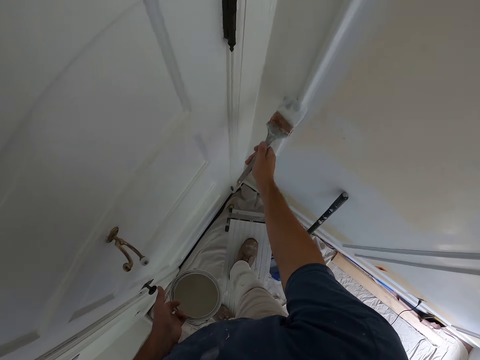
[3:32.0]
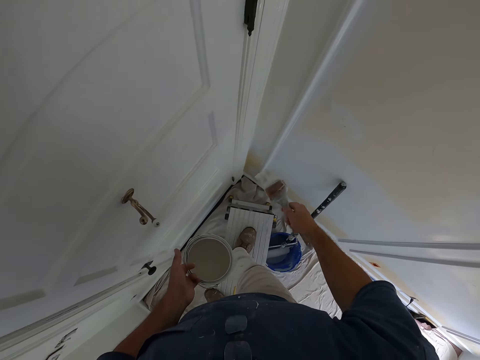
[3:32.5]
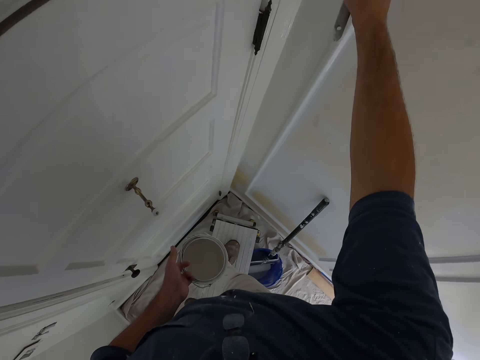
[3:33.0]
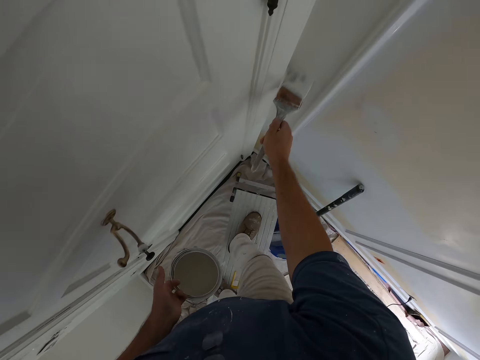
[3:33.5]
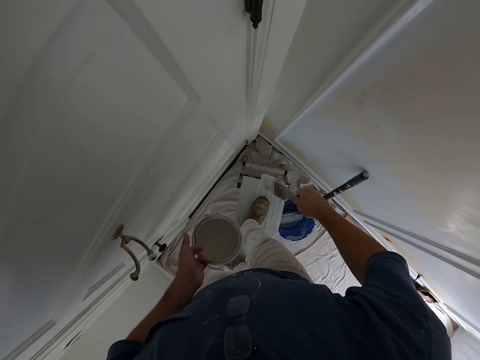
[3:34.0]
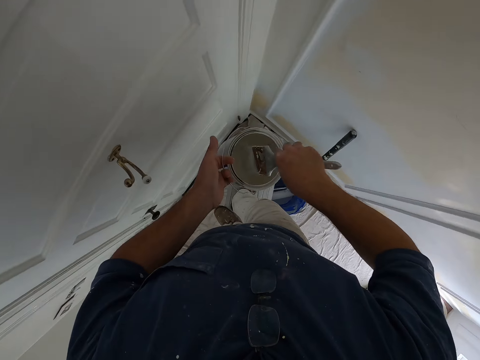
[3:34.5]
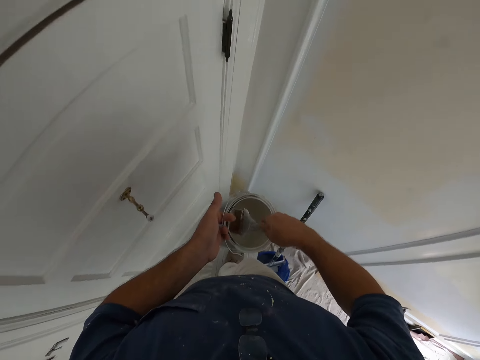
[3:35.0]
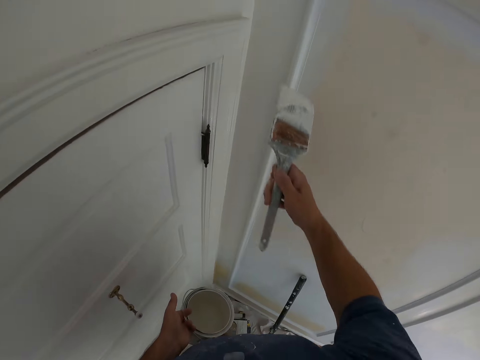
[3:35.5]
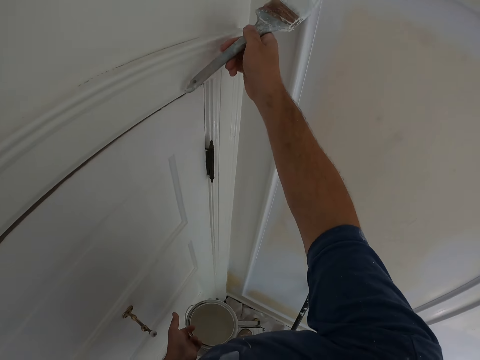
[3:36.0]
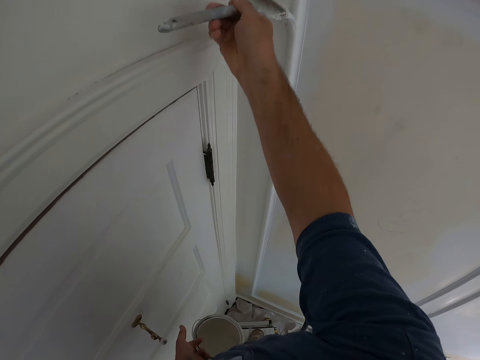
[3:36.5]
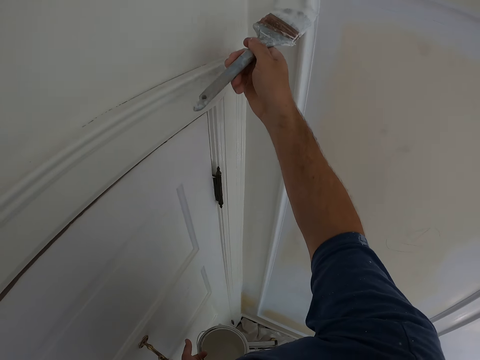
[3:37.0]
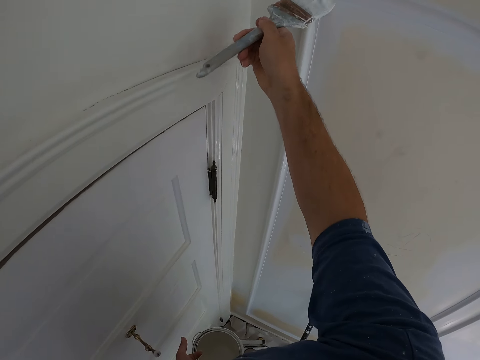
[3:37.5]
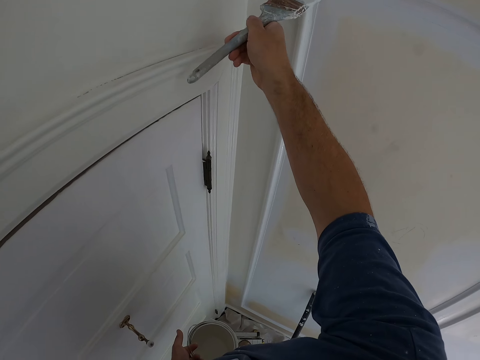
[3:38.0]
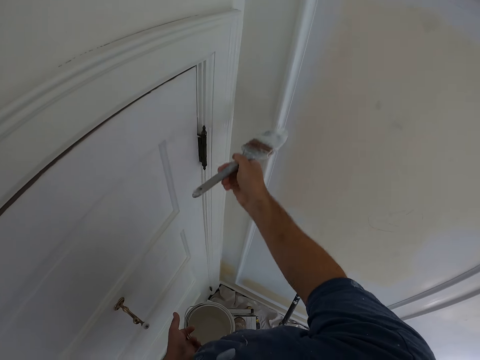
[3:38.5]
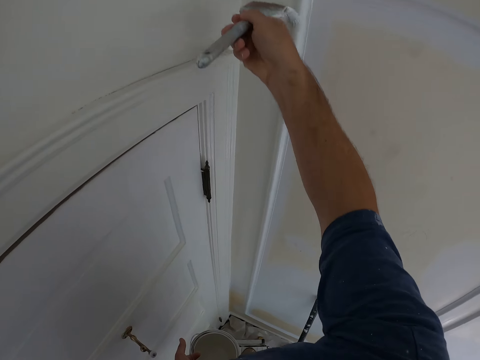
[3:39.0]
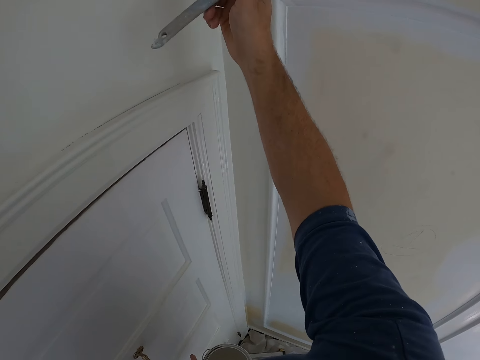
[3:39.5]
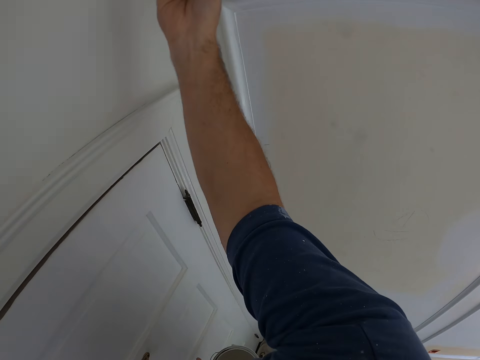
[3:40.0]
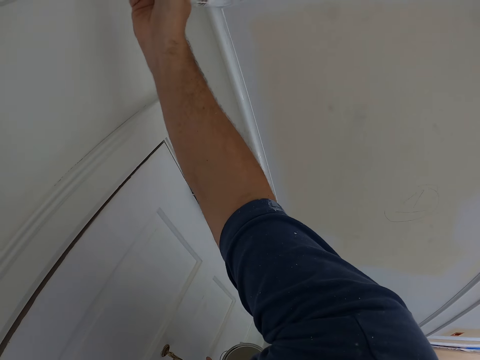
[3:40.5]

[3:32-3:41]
The camera wearer dips the paint brush into the bucket of paint. They paint the wall with the paint brush.

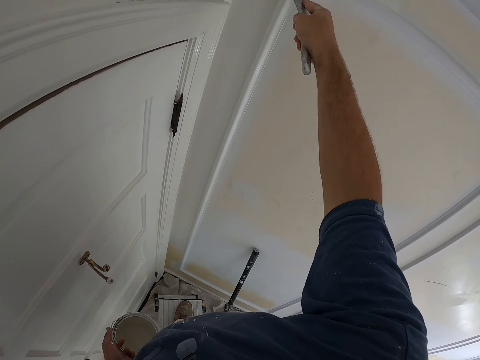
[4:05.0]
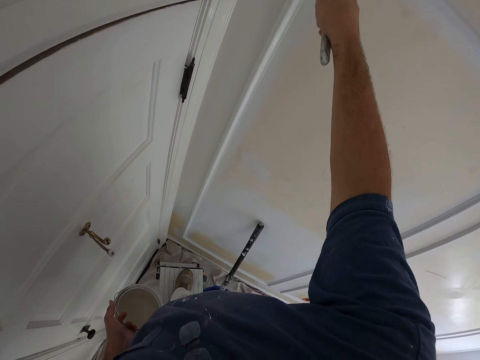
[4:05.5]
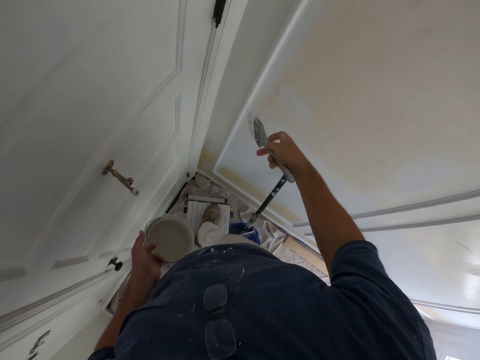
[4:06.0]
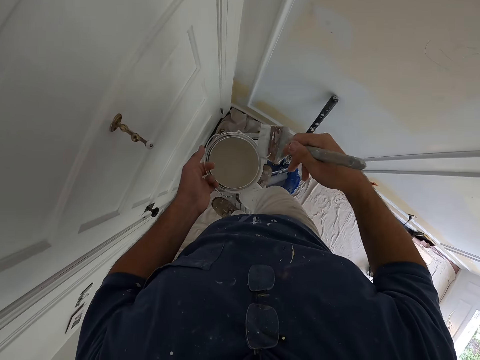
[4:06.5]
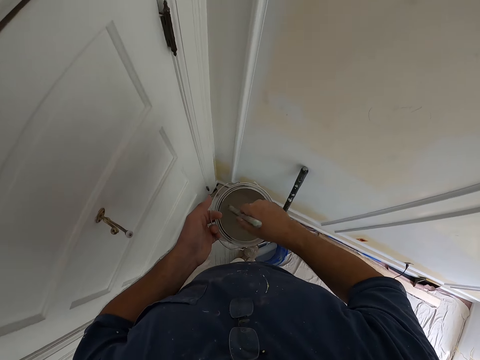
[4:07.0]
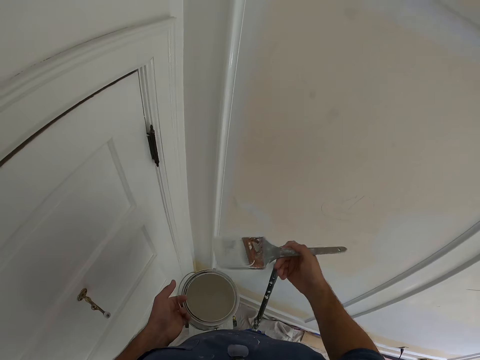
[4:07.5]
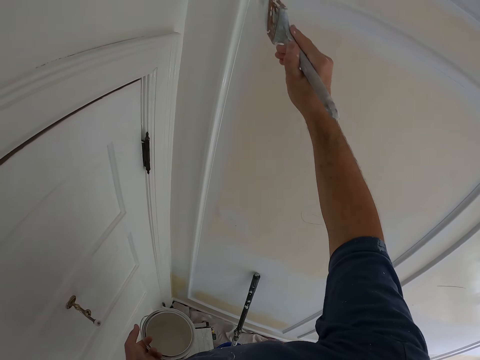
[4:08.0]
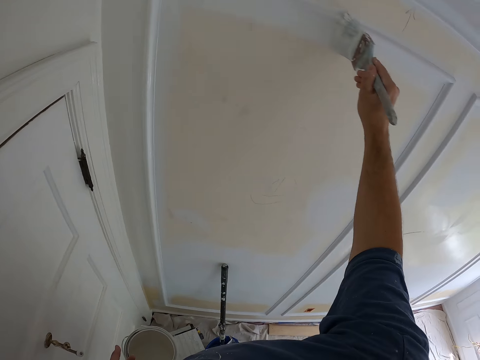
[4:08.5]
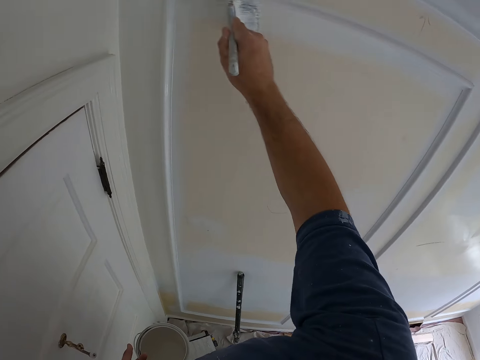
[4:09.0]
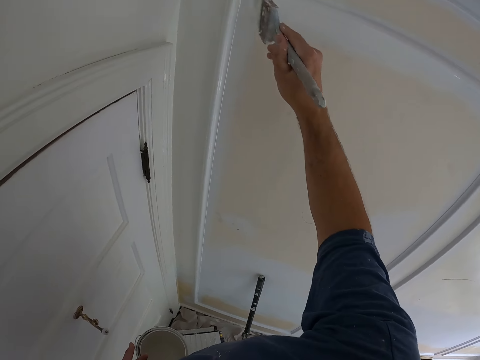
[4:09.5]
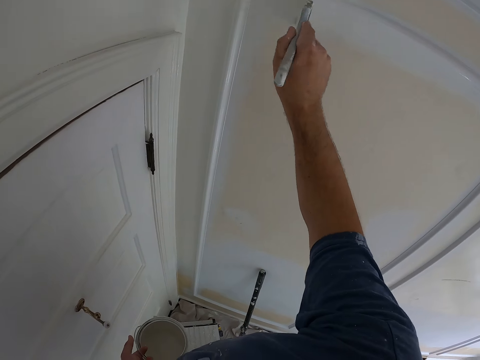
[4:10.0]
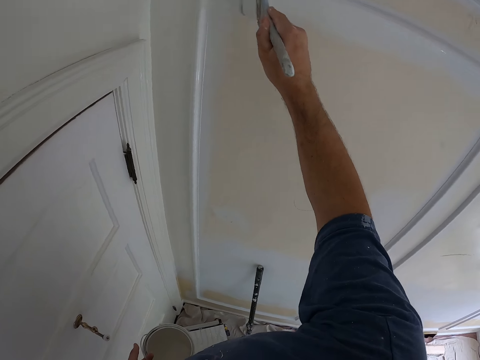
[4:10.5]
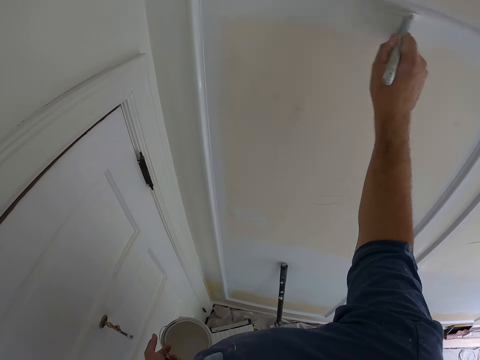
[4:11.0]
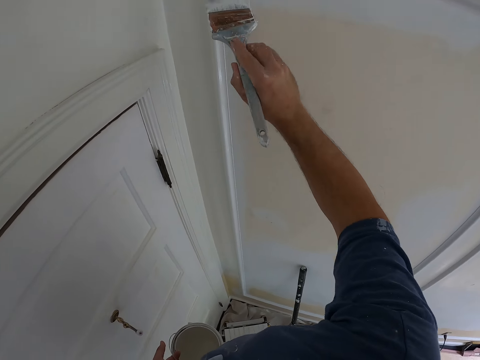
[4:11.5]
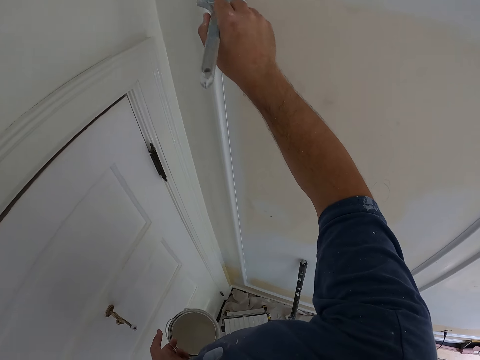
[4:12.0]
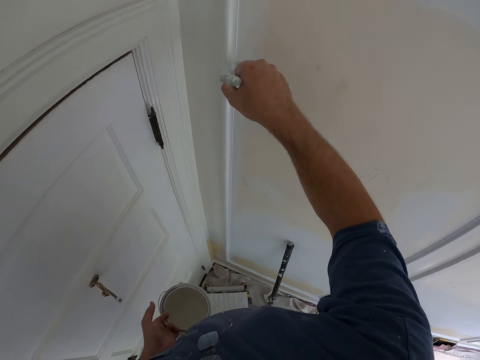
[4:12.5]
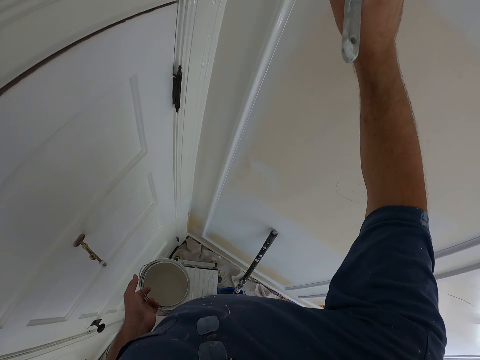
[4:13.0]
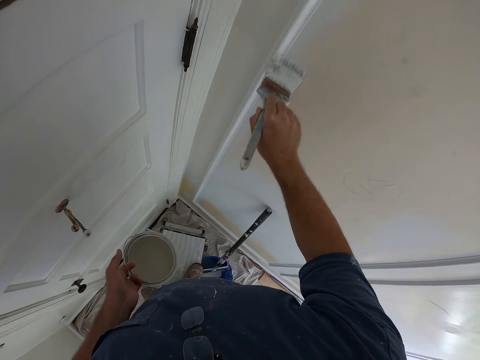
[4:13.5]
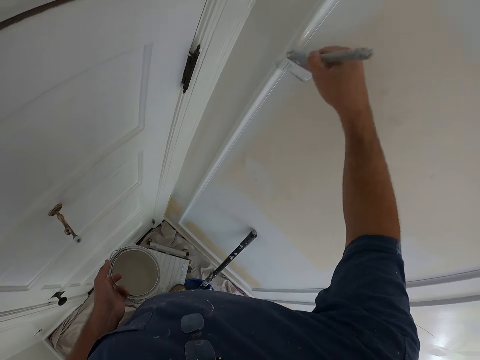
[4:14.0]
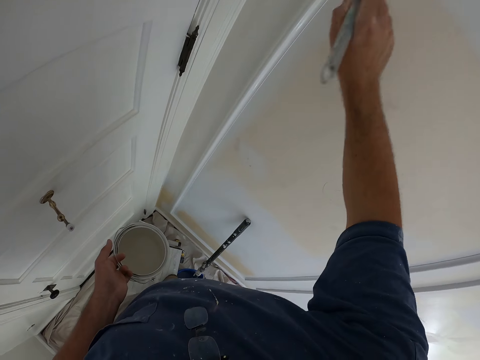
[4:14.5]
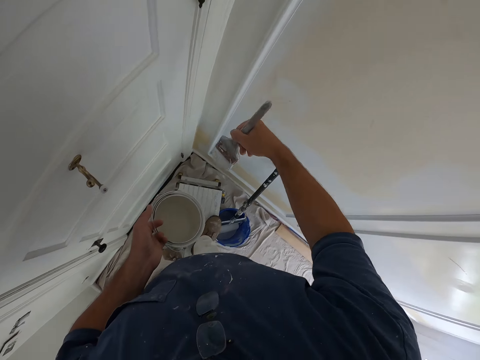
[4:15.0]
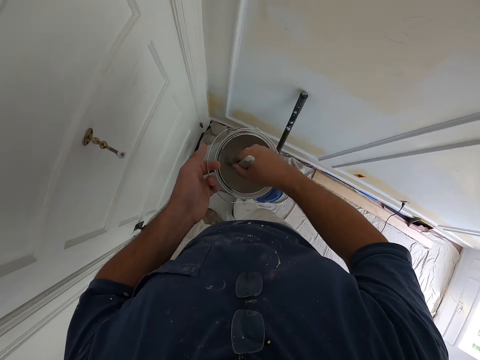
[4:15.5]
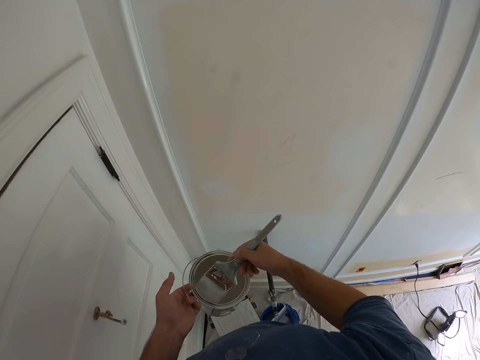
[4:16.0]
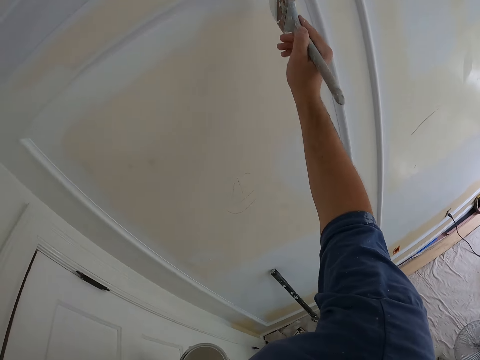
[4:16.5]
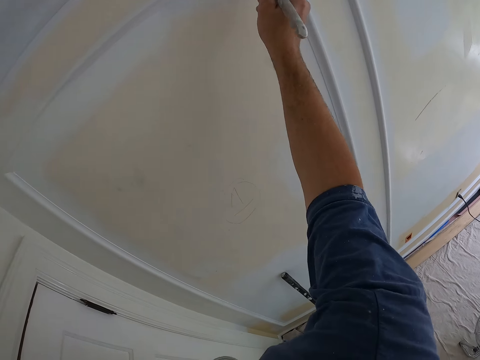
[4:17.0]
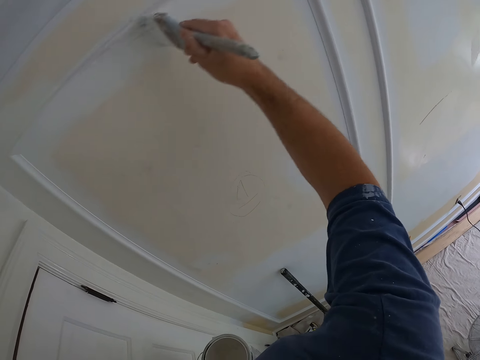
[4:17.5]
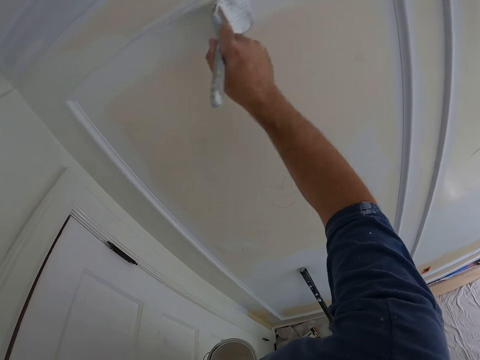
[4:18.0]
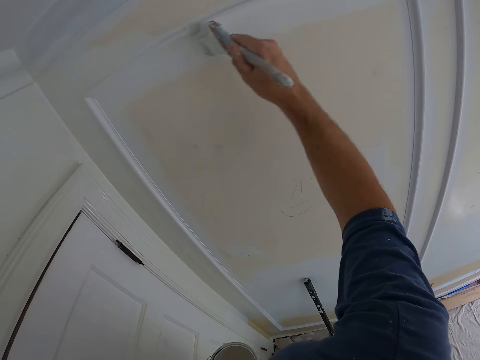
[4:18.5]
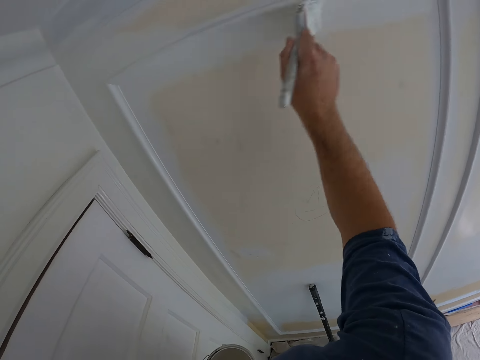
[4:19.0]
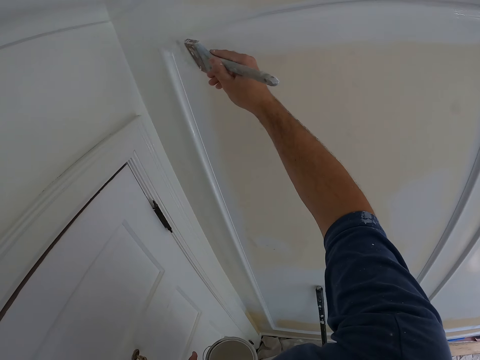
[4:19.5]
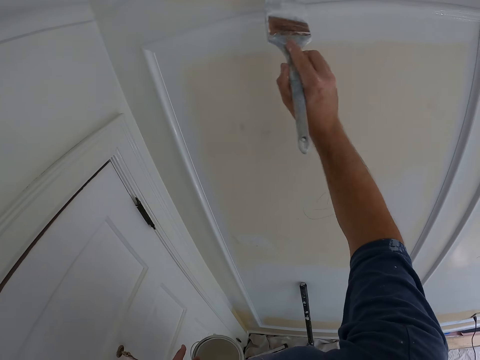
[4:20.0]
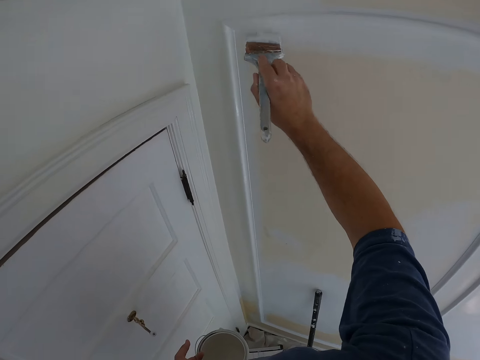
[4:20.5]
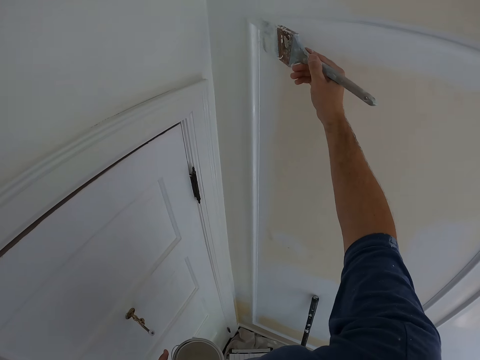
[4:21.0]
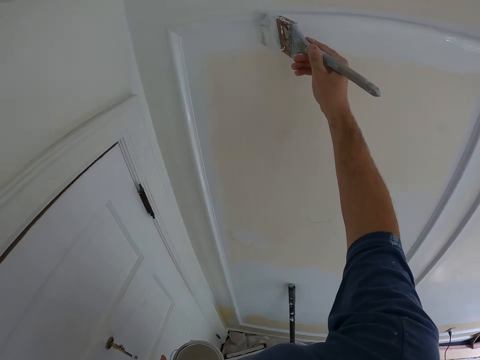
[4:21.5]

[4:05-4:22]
The camera wearer dips the paint brush into the bucket of paint. They paint the wall with the paint brush. They dip the paint brush into the bucket of paint. They paint the wall with the paint brush.
